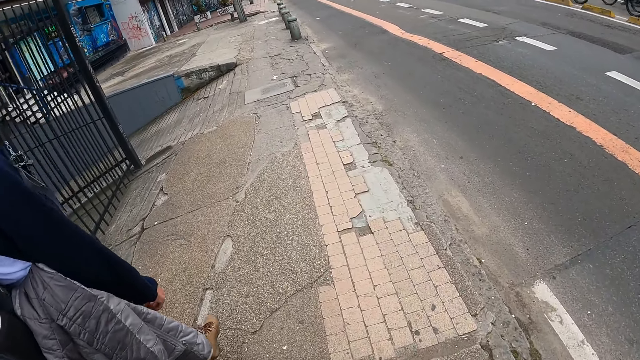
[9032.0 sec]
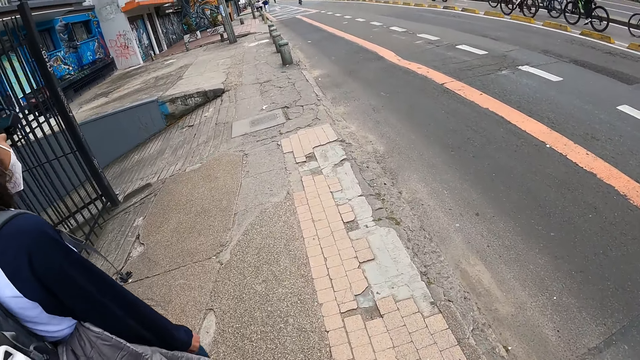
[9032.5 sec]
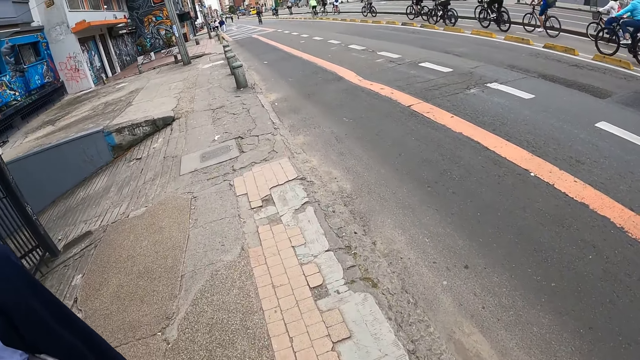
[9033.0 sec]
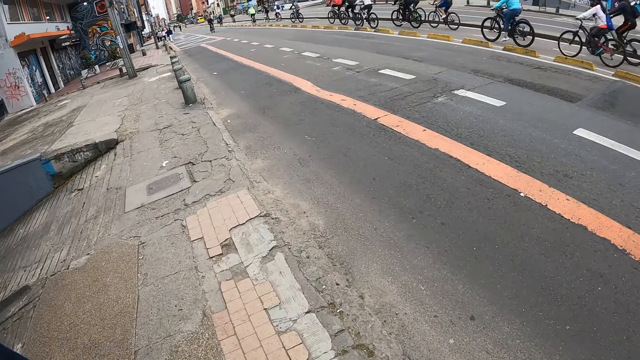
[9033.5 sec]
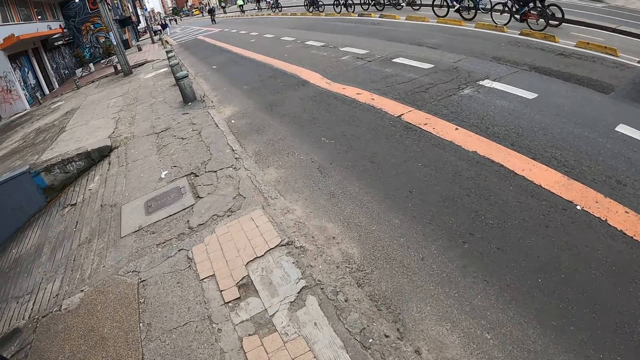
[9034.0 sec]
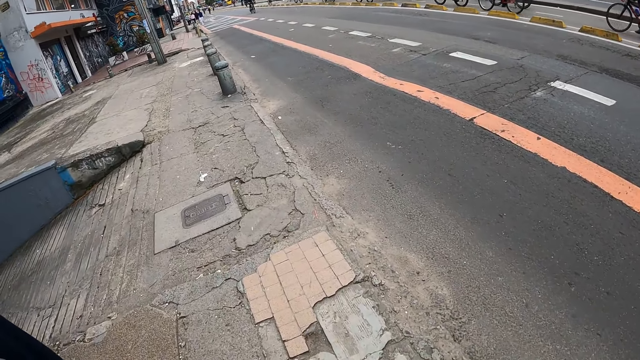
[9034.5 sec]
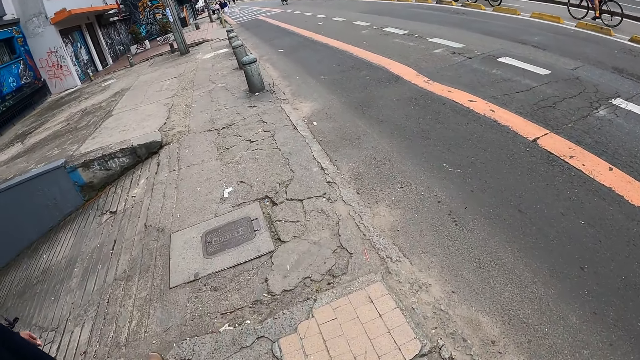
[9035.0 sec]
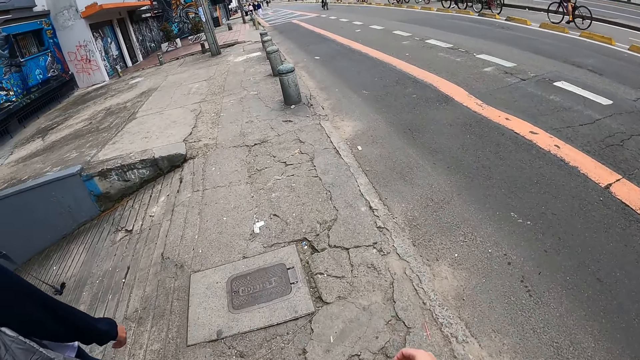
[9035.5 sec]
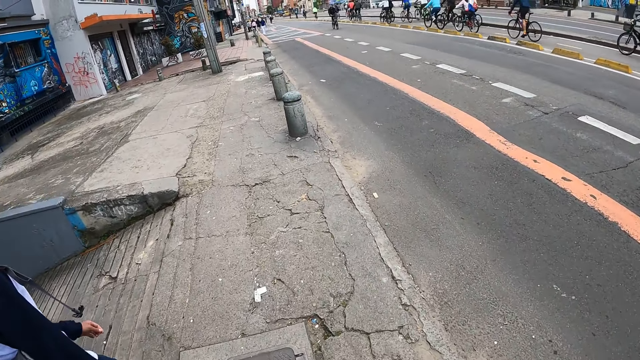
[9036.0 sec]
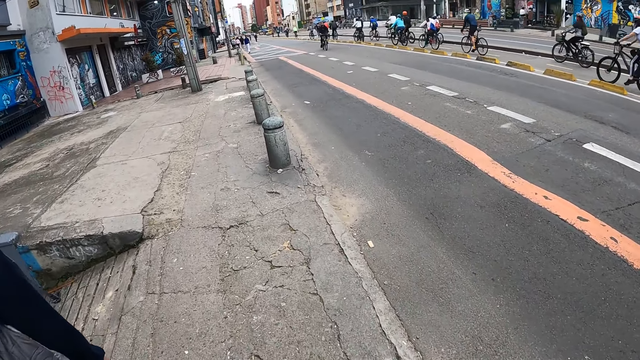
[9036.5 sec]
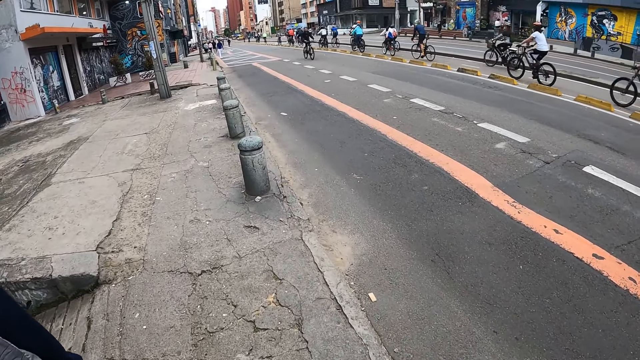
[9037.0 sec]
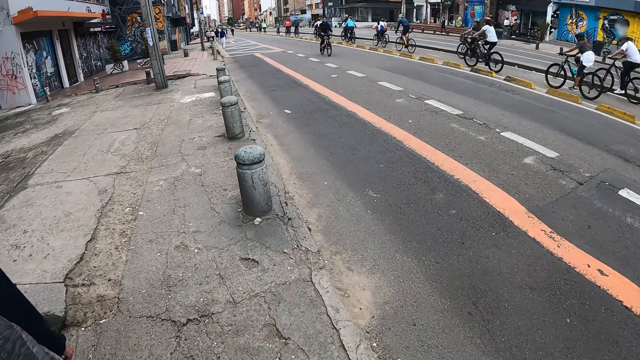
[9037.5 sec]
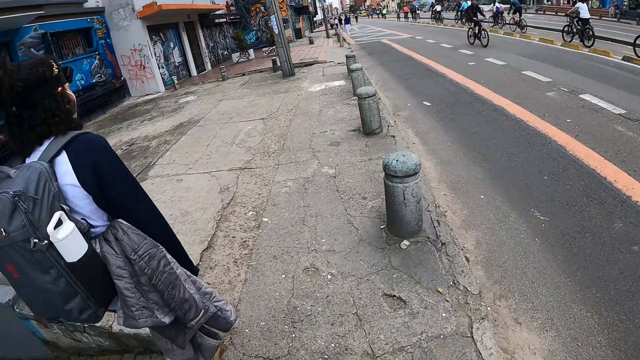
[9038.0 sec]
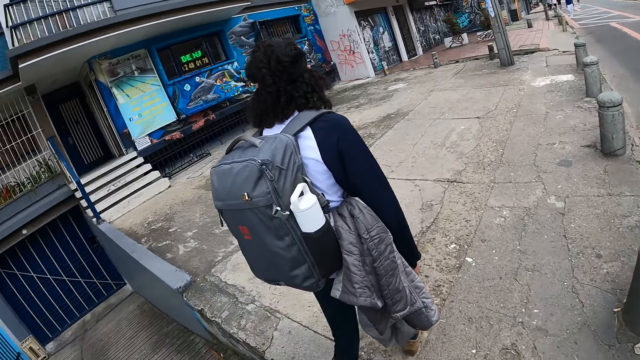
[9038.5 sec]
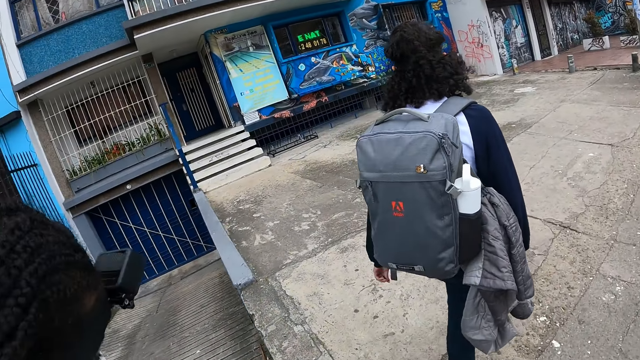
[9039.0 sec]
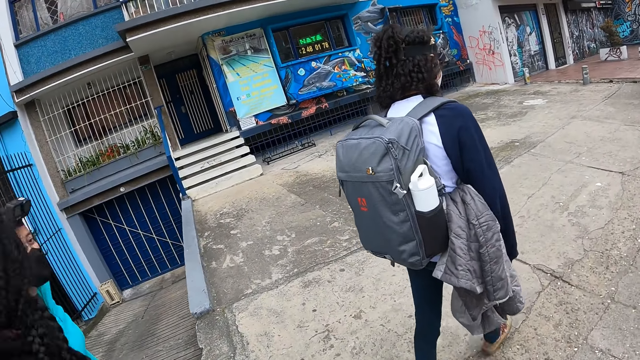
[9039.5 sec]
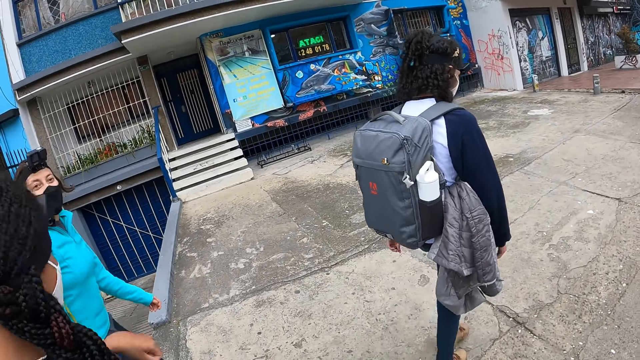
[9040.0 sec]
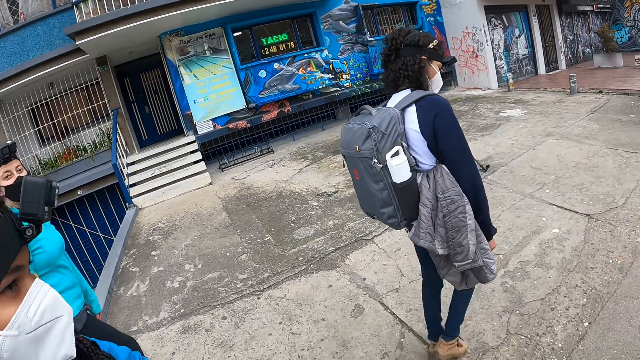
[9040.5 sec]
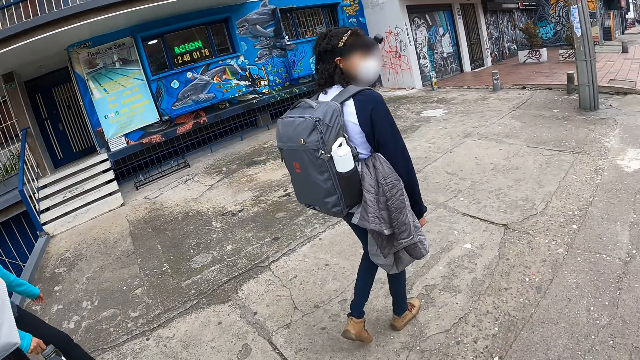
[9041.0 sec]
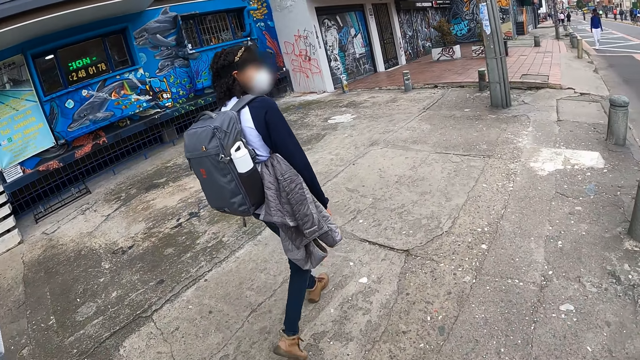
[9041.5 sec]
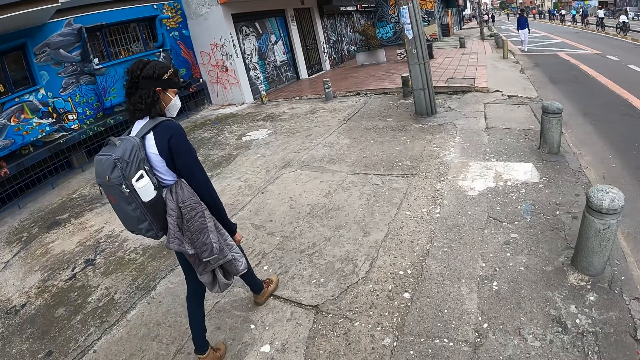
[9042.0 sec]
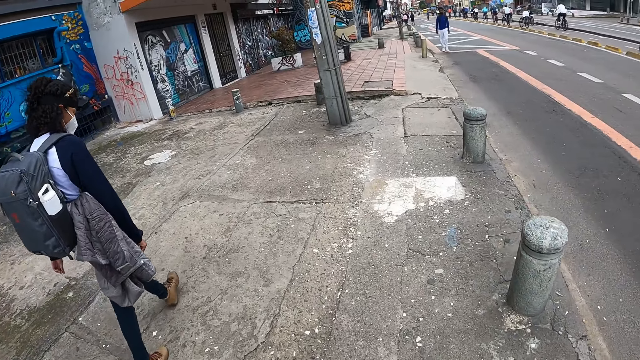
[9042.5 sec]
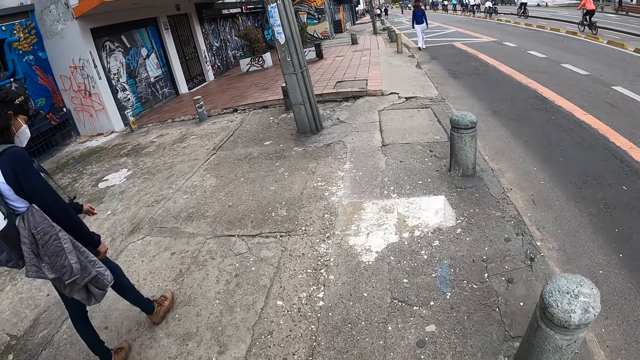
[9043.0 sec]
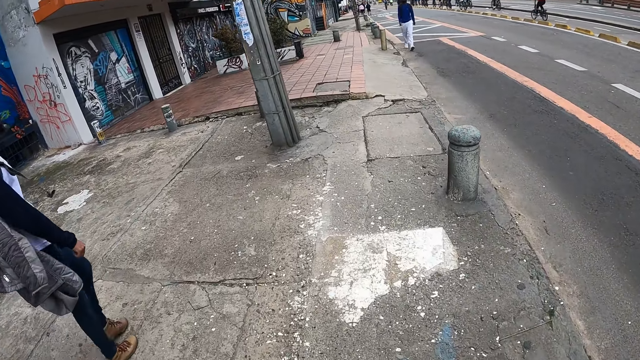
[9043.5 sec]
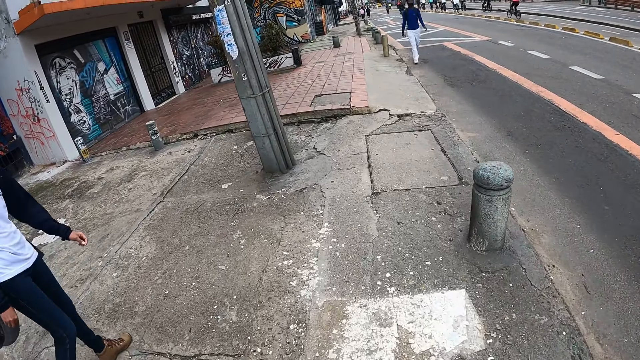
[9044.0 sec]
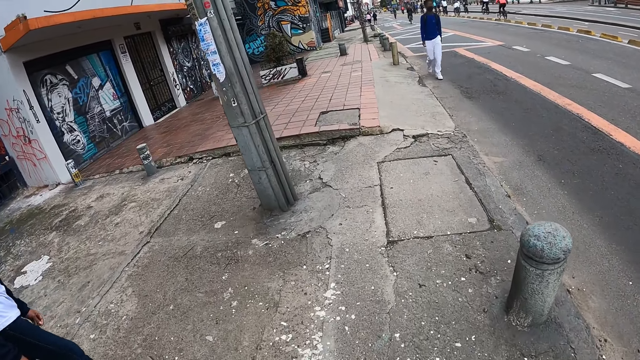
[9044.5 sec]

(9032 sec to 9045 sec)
A woman walks. Another woman walks. The first woman walks.

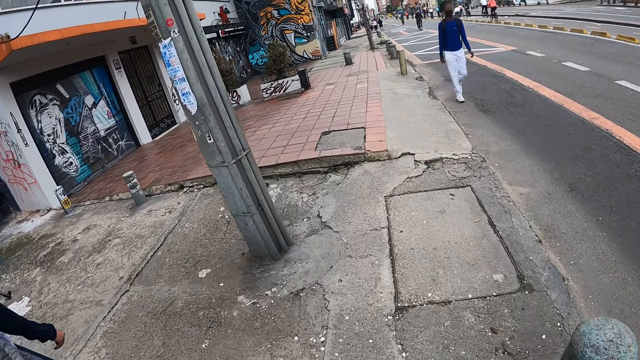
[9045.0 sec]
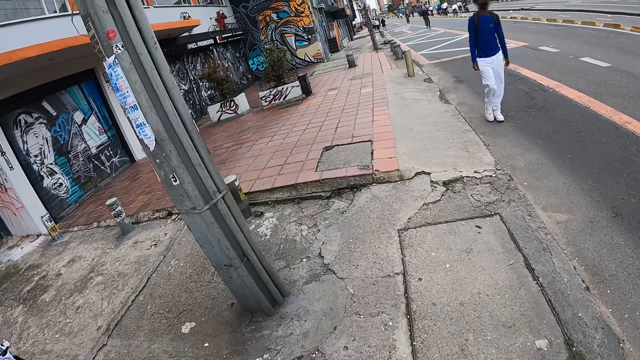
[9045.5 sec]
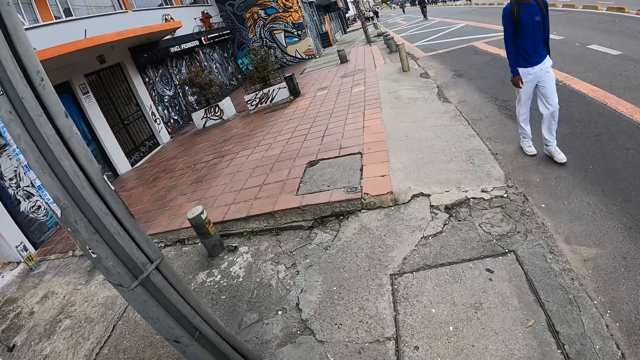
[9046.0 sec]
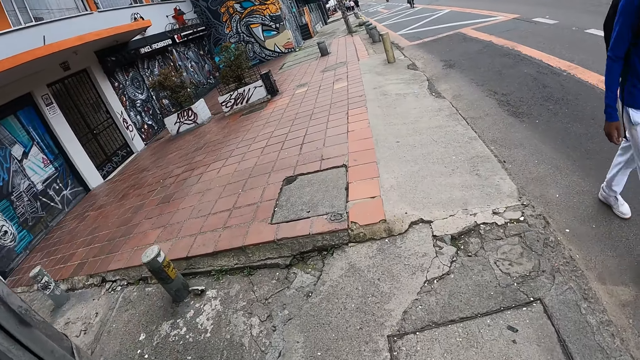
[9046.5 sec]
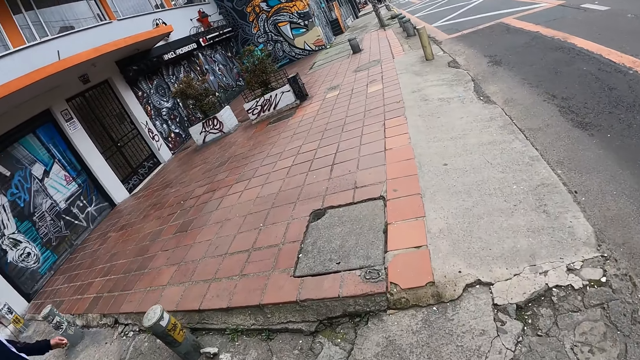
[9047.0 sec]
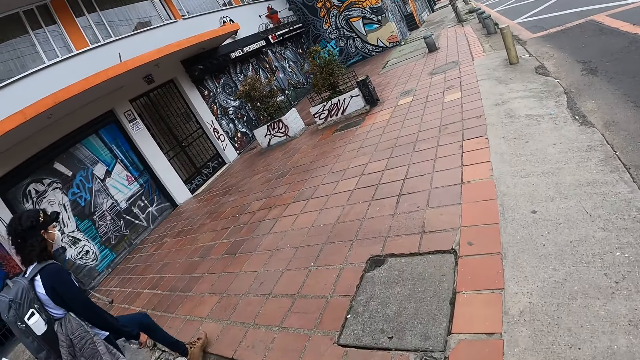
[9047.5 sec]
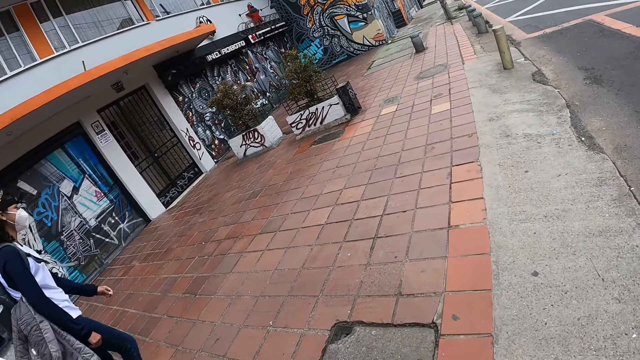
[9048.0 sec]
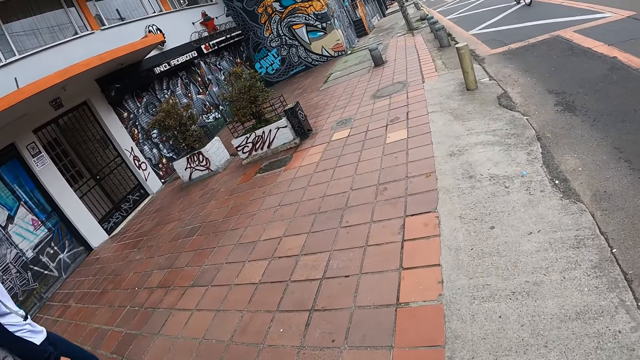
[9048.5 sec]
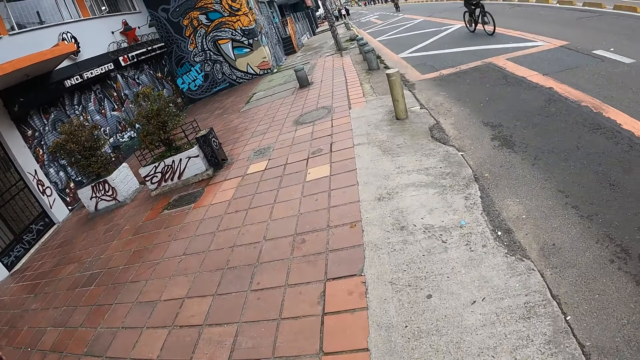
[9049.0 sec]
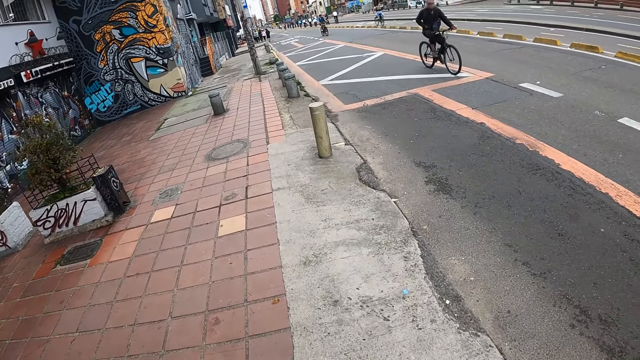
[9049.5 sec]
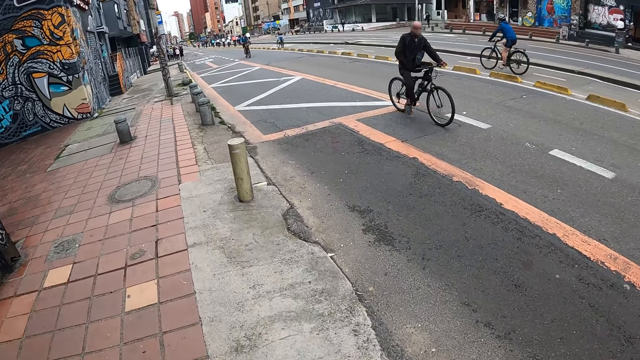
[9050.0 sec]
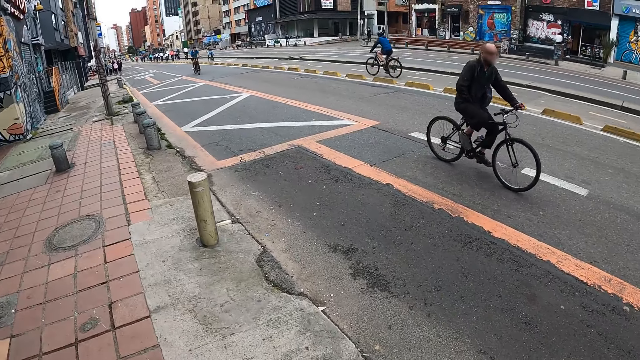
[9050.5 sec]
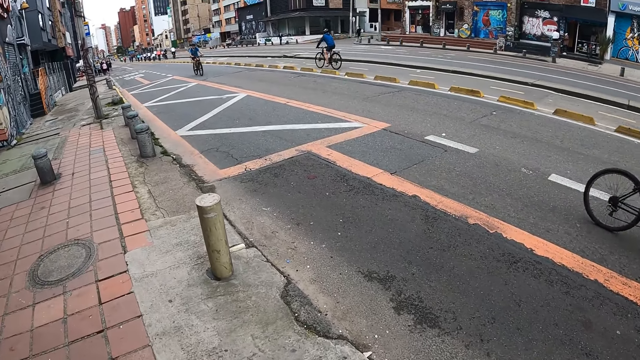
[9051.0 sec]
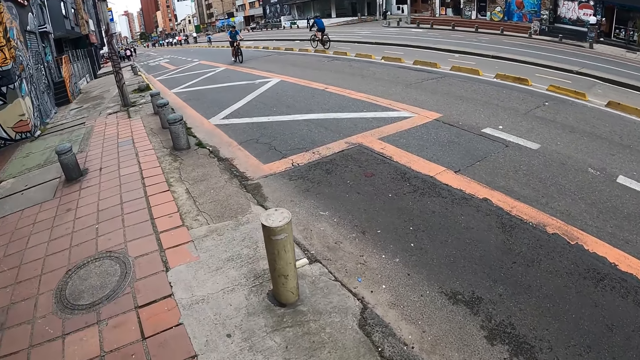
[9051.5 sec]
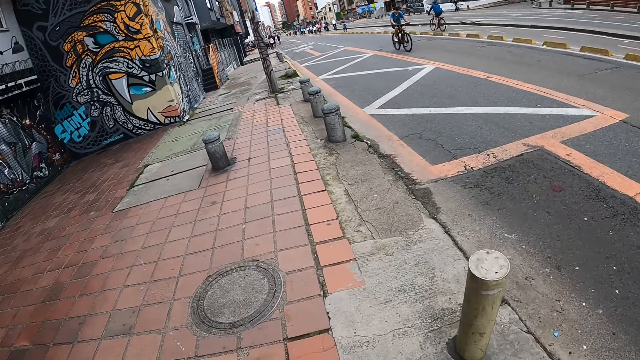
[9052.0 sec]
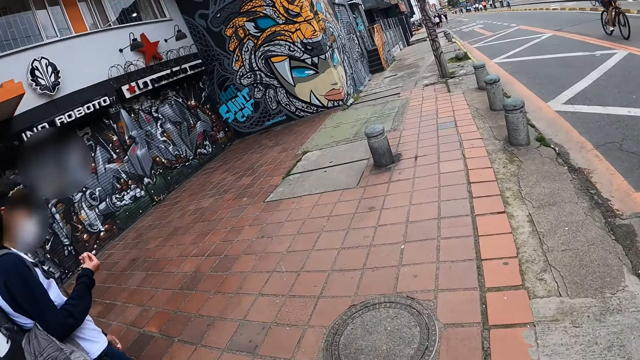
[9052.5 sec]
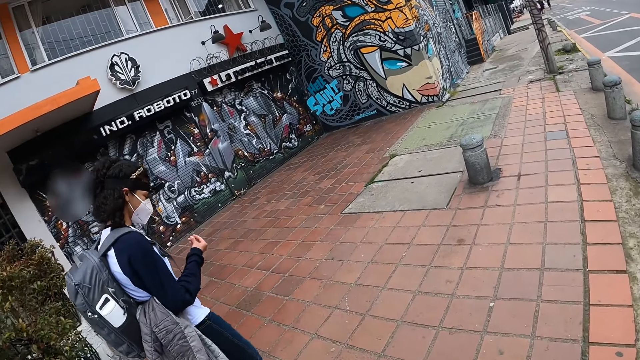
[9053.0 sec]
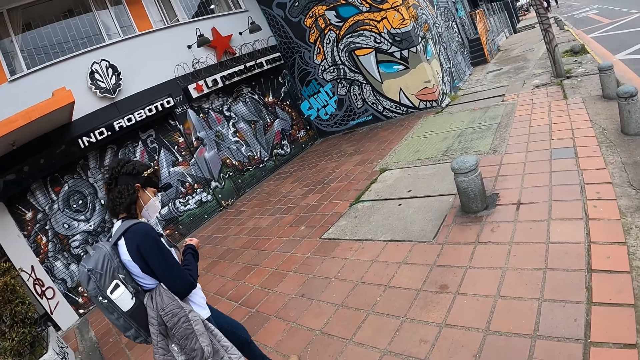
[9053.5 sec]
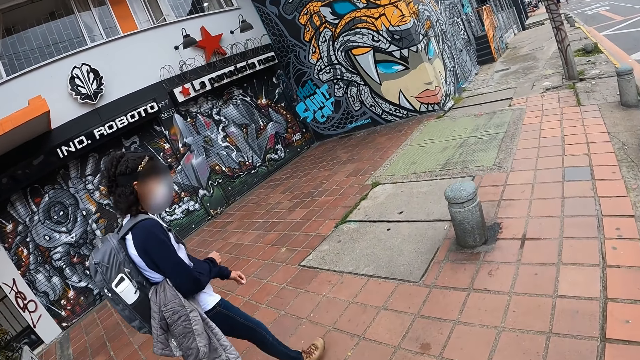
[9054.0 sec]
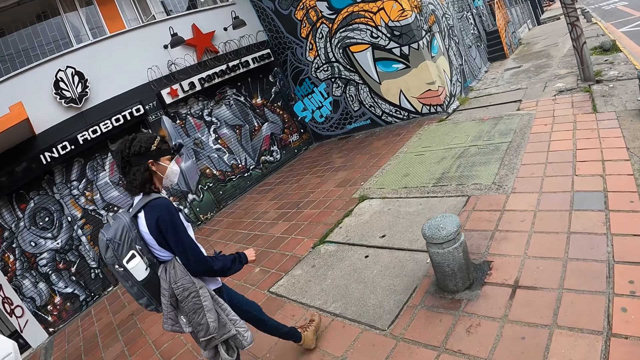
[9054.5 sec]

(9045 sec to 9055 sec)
A man walks. A woman walks and stares at the fingers.
